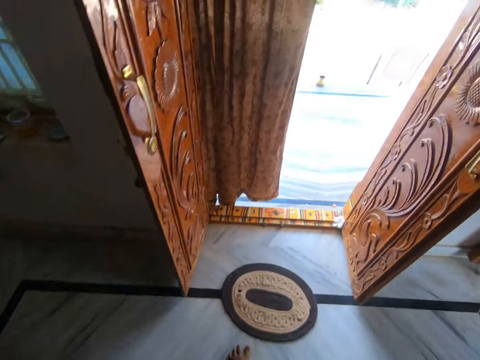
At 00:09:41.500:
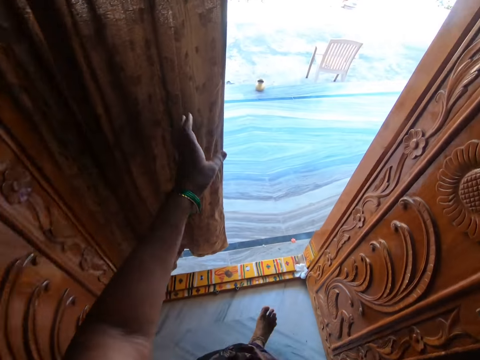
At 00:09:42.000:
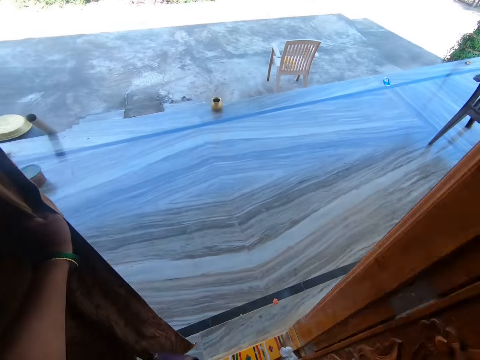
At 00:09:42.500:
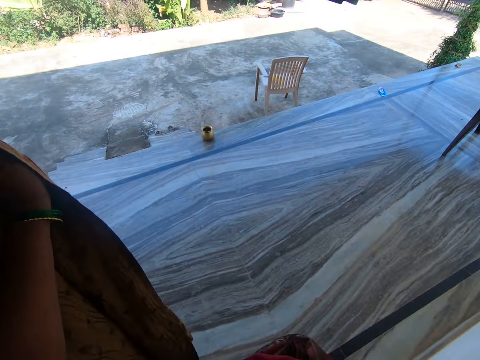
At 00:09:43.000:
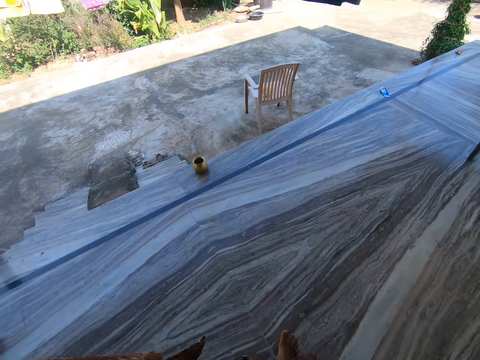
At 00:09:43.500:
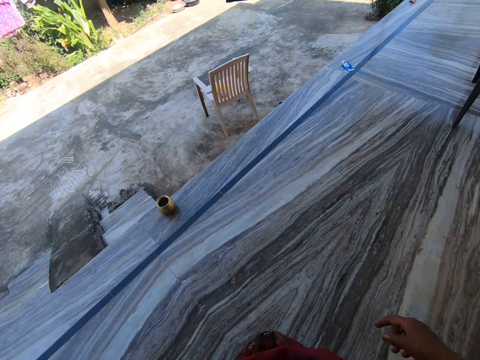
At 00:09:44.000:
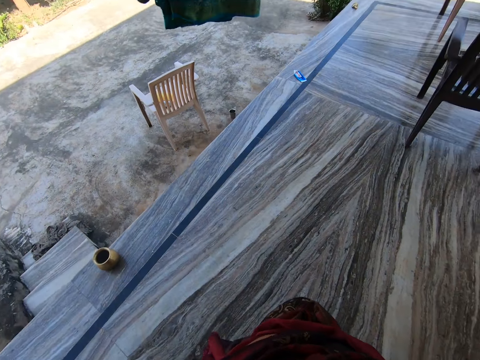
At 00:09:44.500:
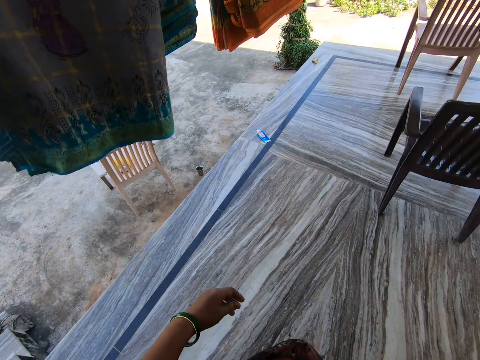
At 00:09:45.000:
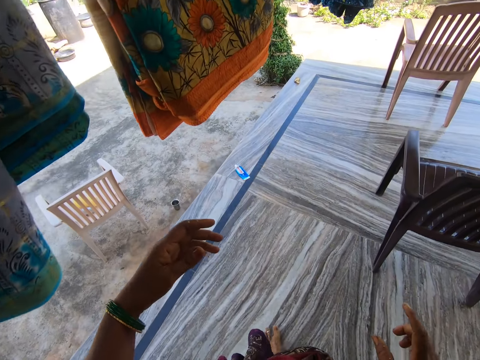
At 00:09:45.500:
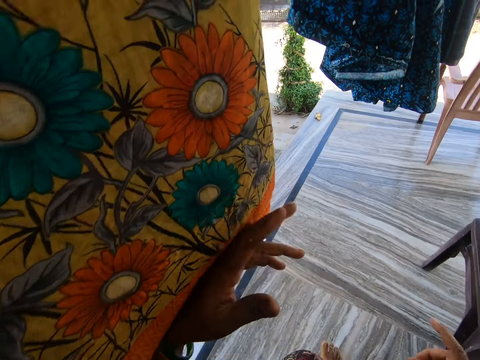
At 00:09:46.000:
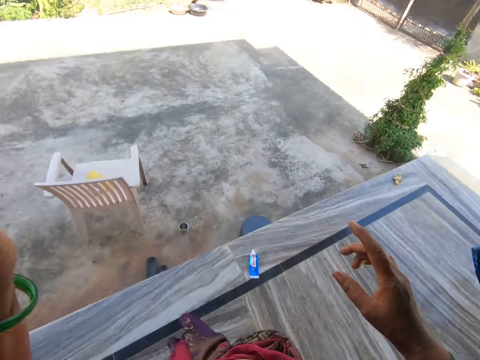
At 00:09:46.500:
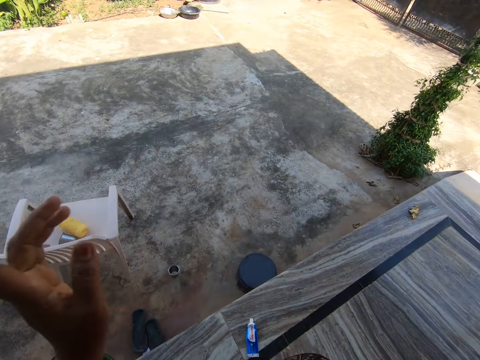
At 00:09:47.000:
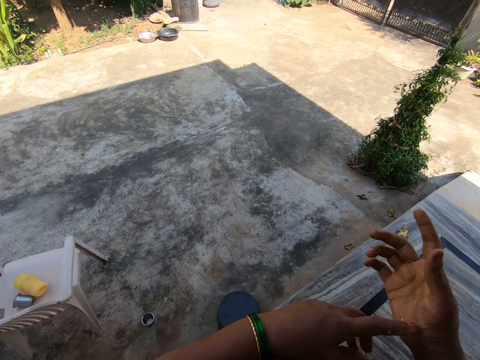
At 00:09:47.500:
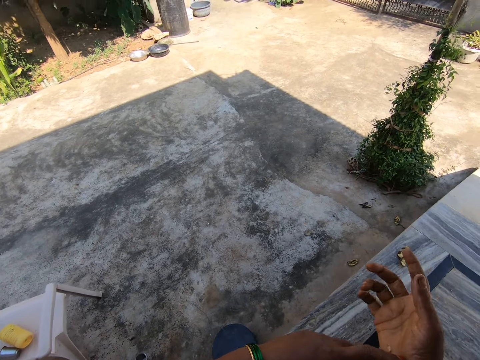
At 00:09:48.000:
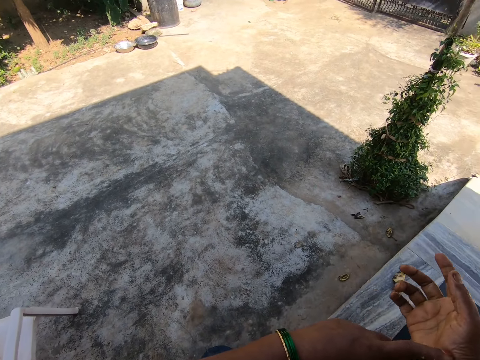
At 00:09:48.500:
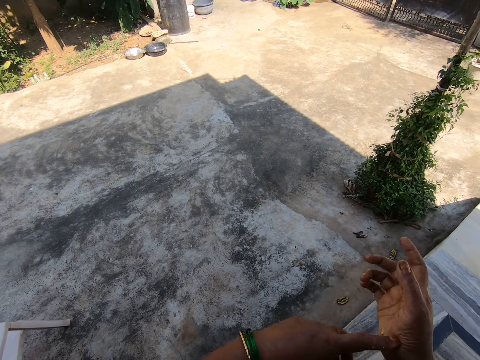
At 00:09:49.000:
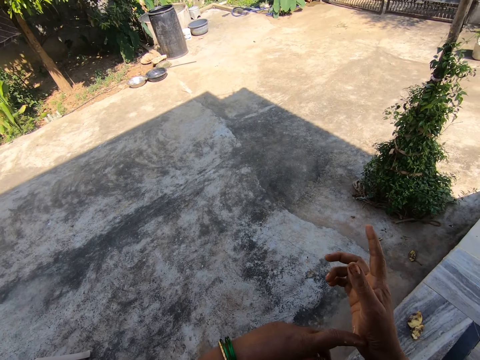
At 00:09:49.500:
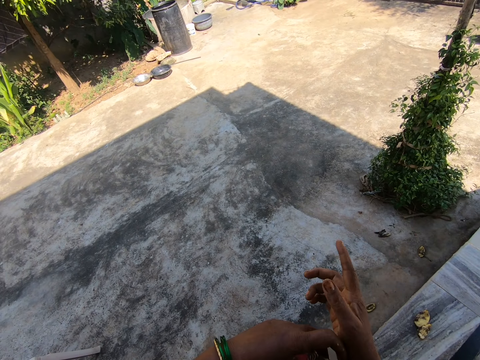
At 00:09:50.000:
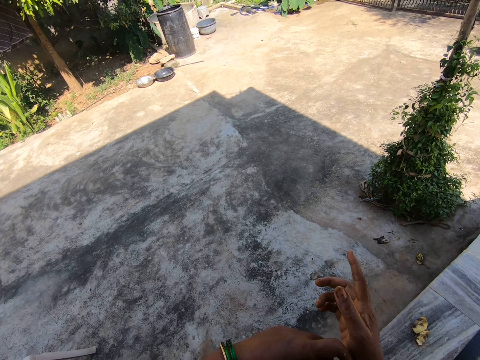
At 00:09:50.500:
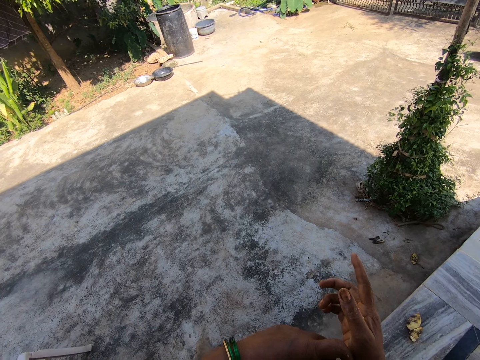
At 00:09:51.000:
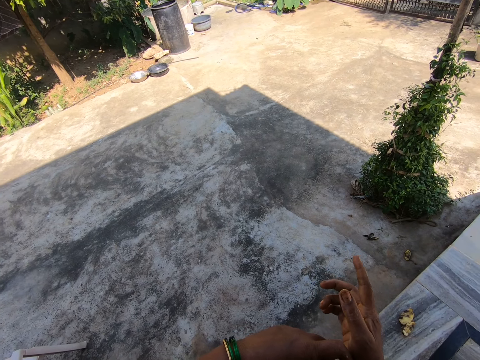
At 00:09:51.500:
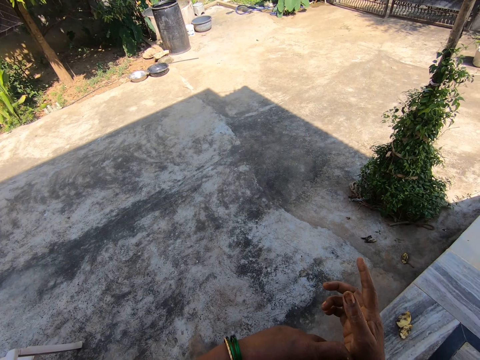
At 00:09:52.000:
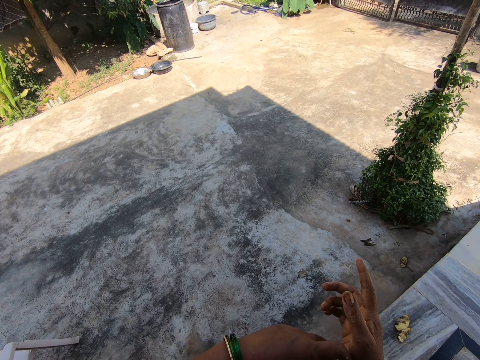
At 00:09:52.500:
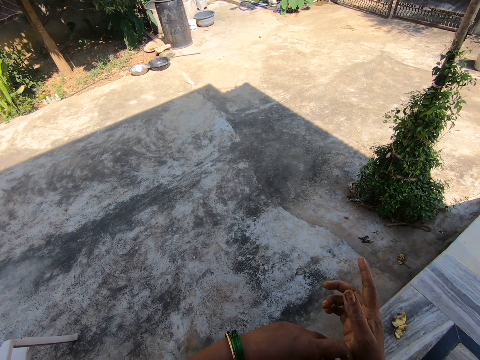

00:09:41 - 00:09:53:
The camera wearer holds the portière on the door. He touches the curtain. He walks out of the house. He talks to himself. He shoves the material with his hand. He stands on the compound.

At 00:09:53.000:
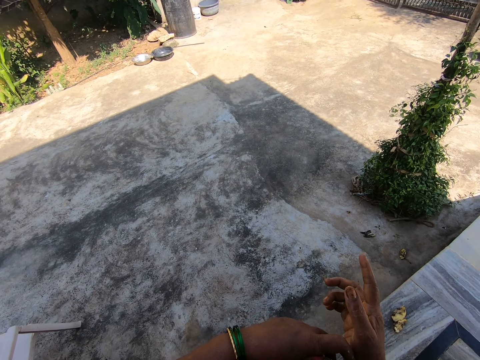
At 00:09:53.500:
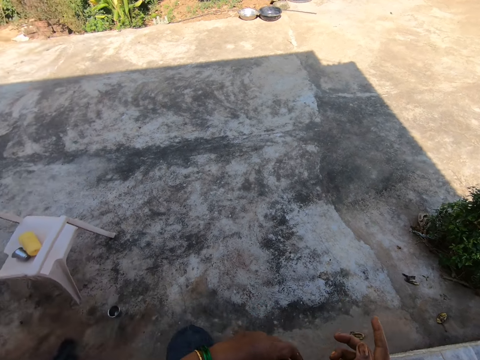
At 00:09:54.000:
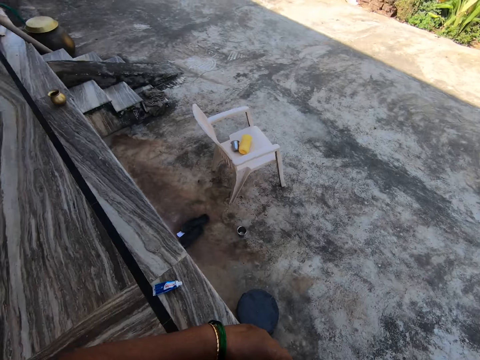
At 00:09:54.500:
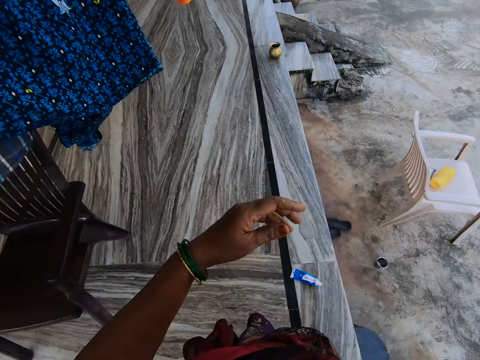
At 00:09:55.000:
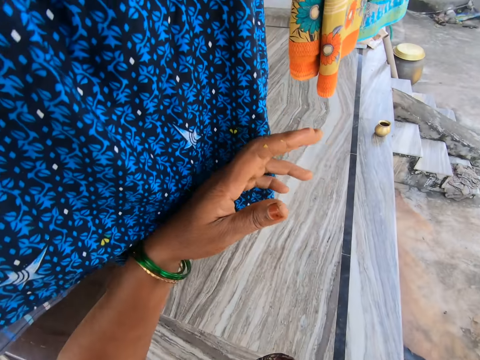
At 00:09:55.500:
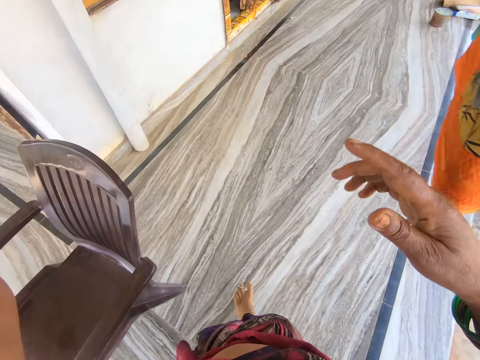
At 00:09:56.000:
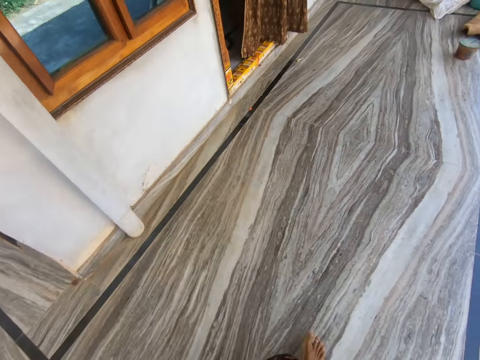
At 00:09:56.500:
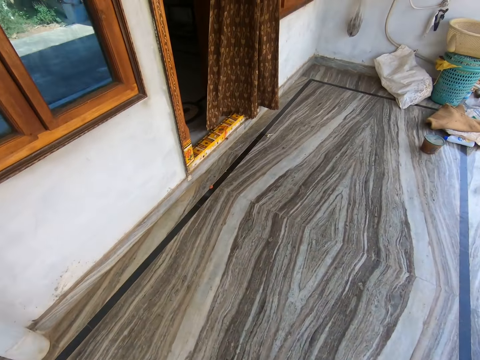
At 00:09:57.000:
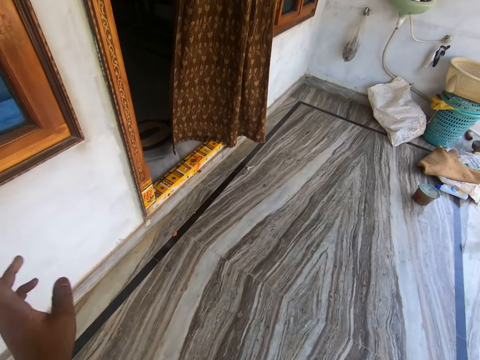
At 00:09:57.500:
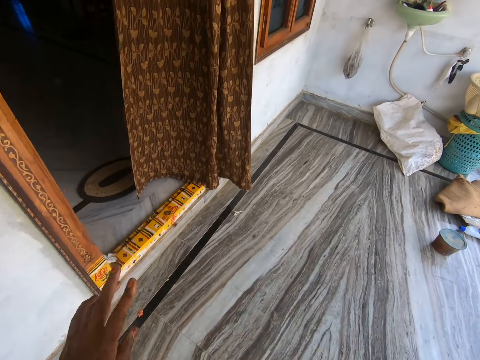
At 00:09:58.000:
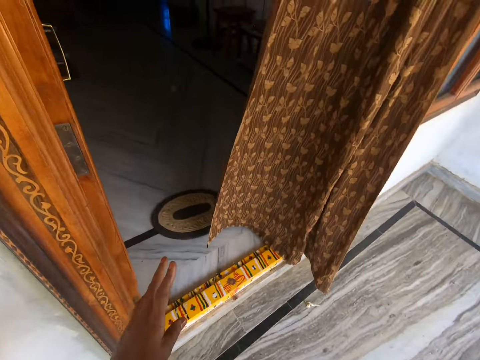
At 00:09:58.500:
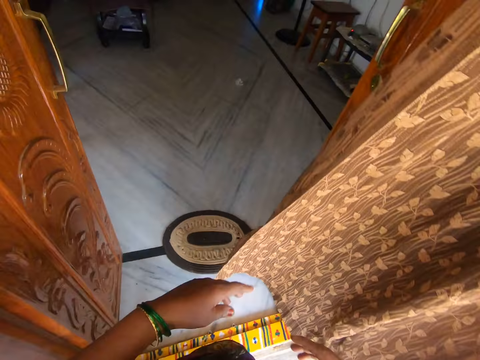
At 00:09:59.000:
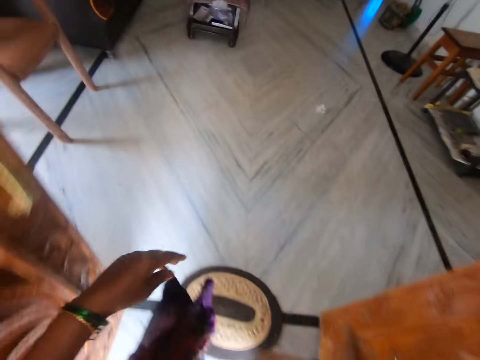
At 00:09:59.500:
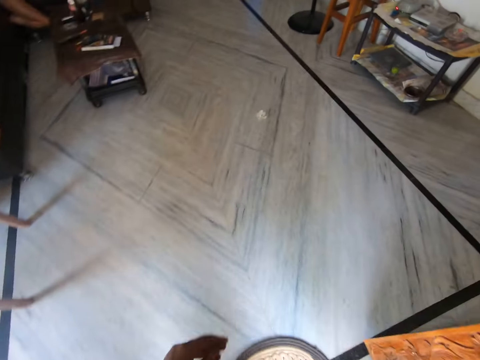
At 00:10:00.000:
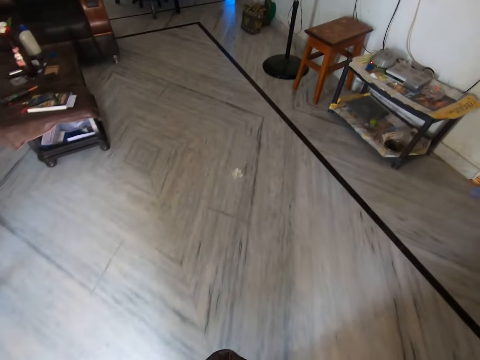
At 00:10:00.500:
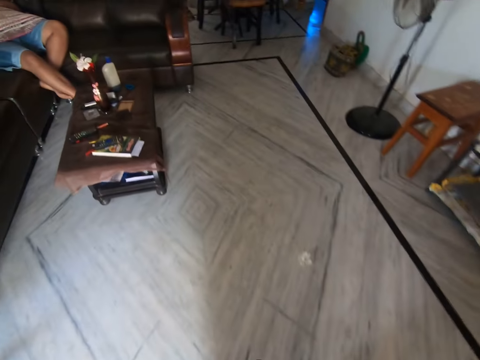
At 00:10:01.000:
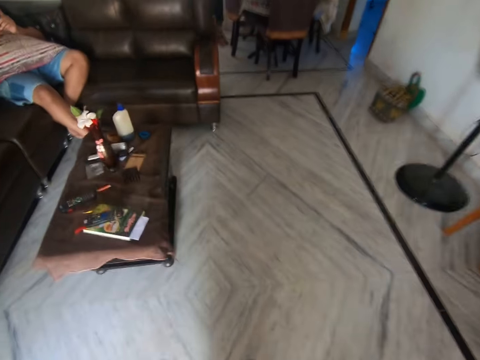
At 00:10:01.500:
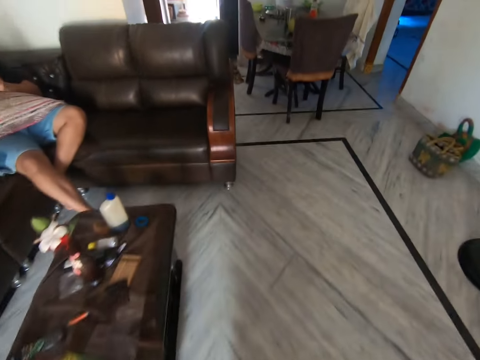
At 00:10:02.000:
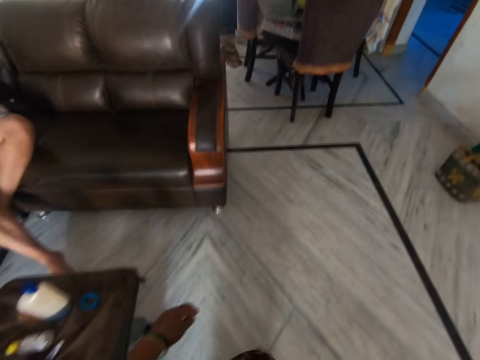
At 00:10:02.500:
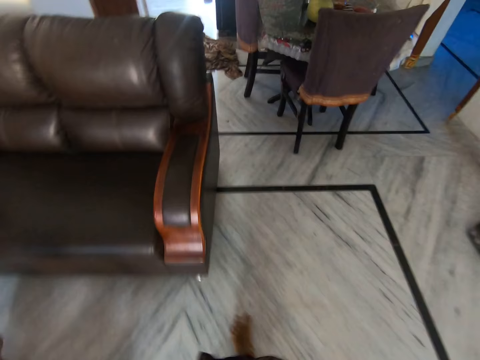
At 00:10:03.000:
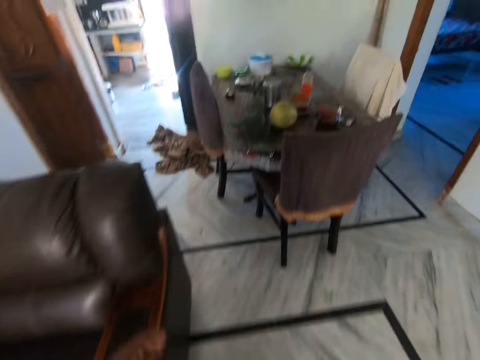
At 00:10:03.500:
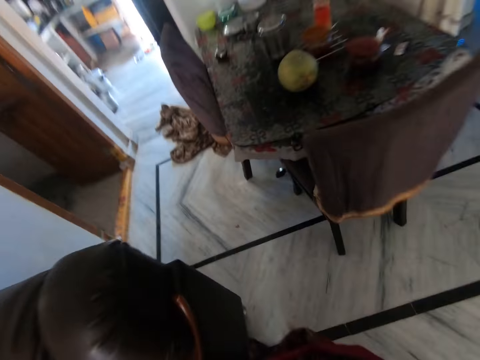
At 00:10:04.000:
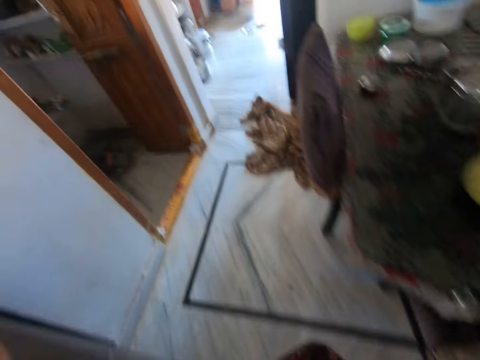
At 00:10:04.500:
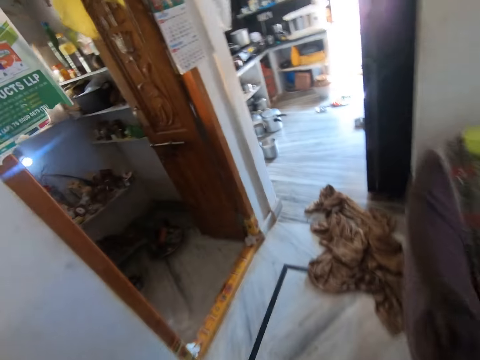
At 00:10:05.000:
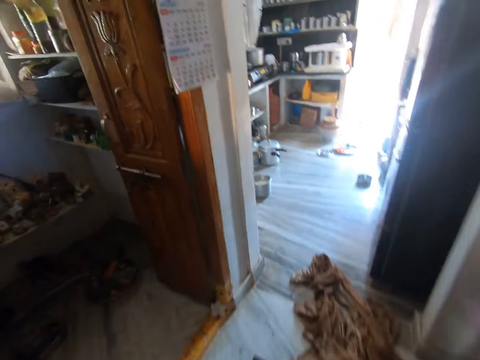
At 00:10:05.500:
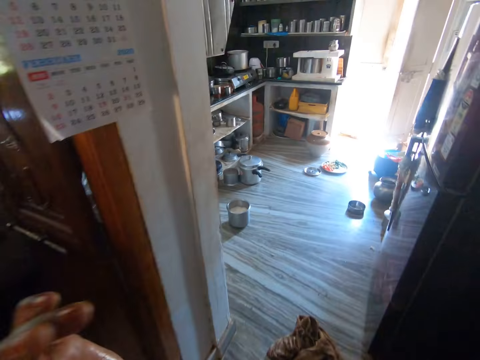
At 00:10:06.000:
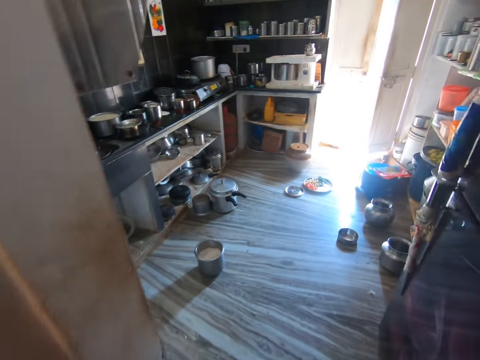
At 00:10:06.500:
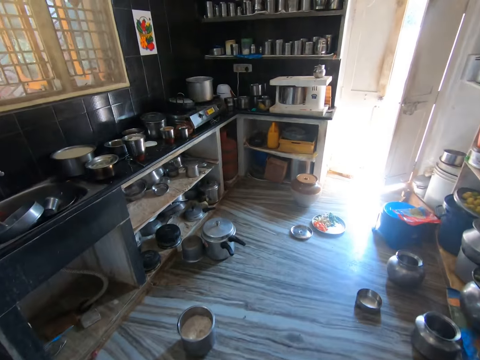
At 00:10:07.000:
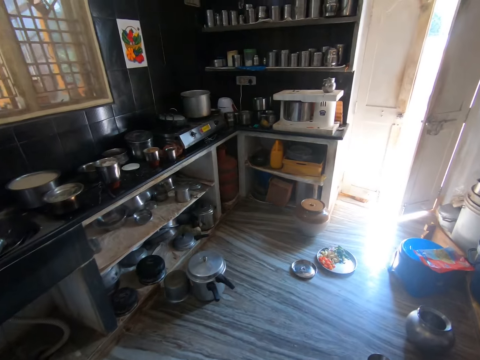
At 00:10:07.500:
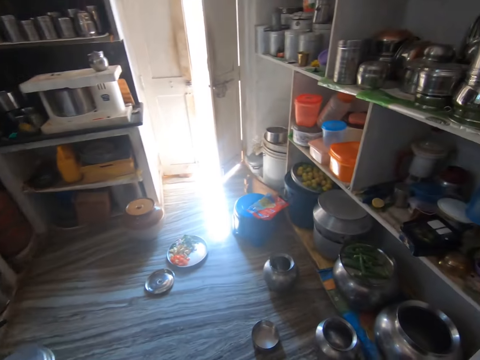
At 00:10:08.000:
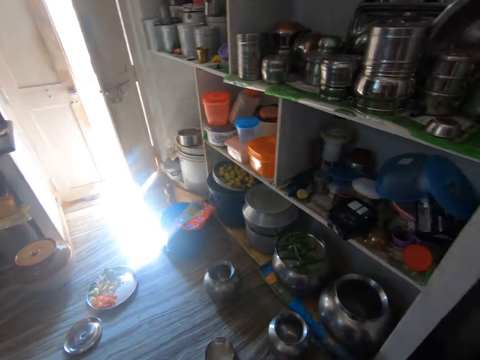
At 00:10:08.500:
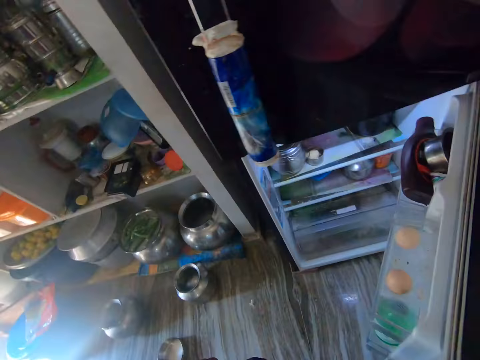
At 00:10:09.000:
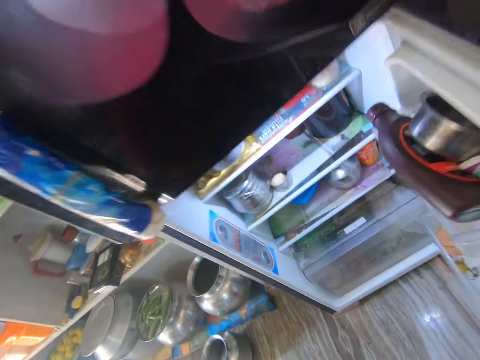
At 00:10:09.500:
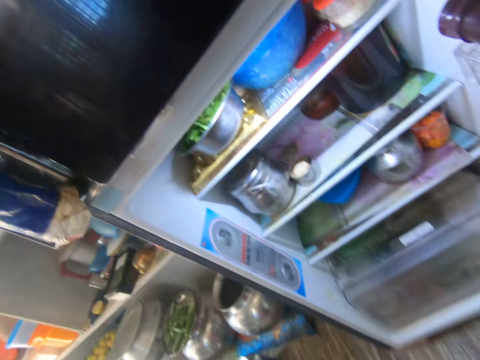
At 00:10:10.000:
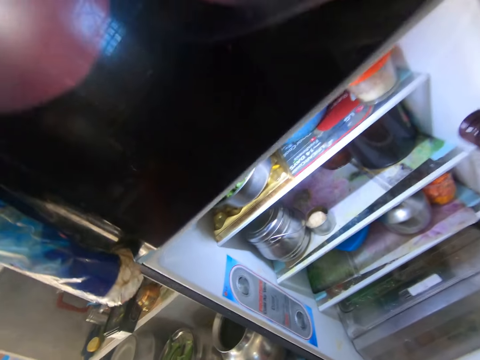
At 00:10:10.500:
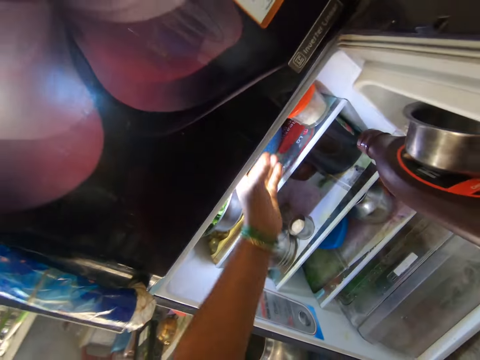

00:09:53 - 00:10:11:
The camera wearer turns to the other side. He shoves the material with his hand. He touches a cloth. He walks towards the door and walks inside the house. A man sits on the sofa set. The camera wearer walks towards the kitchen. He lifts his hand. He looks around the kitchen. He opens the fridge.
